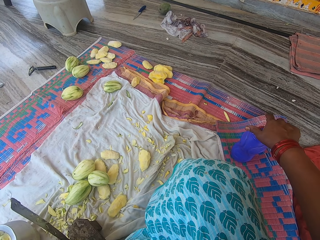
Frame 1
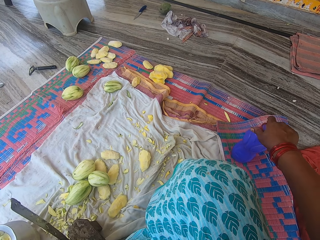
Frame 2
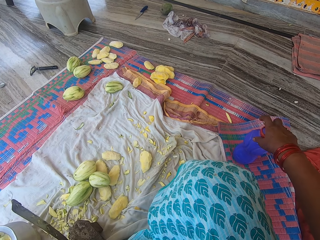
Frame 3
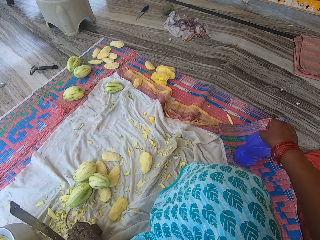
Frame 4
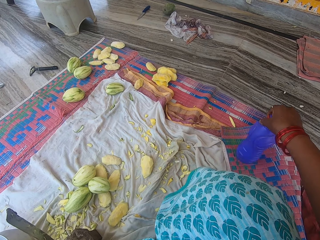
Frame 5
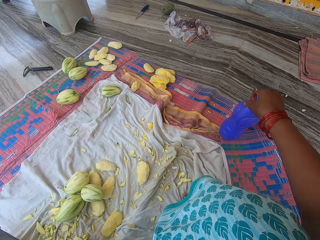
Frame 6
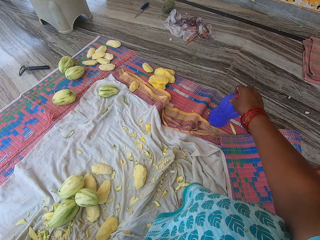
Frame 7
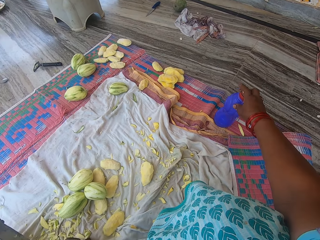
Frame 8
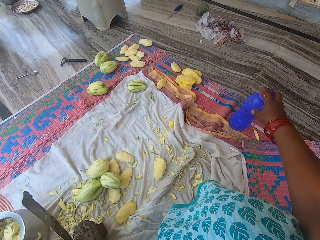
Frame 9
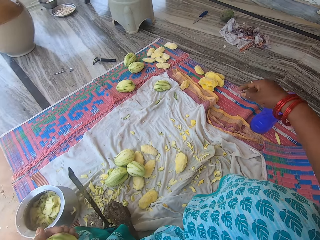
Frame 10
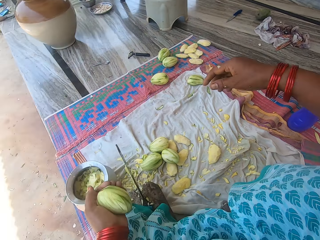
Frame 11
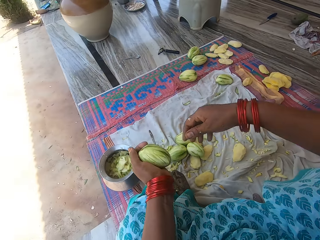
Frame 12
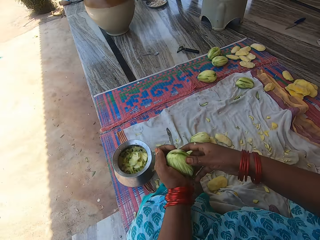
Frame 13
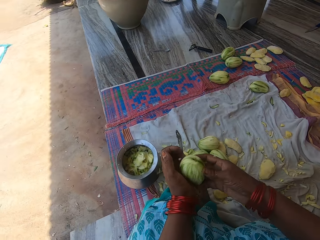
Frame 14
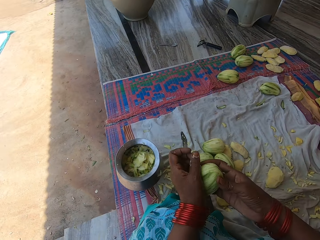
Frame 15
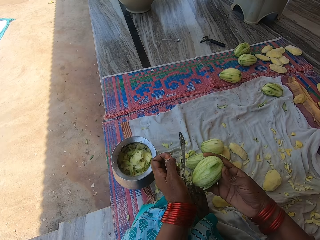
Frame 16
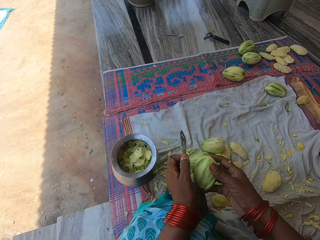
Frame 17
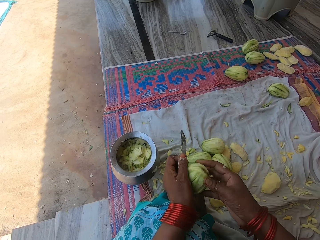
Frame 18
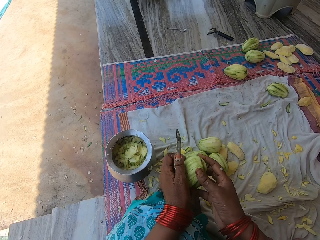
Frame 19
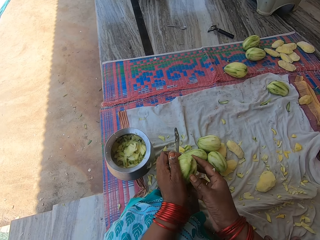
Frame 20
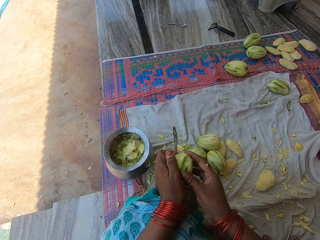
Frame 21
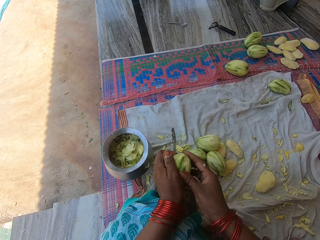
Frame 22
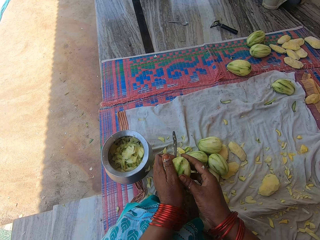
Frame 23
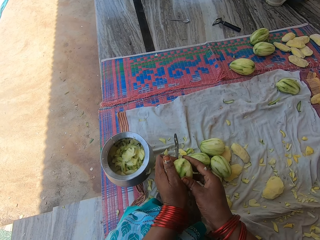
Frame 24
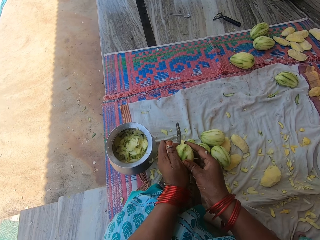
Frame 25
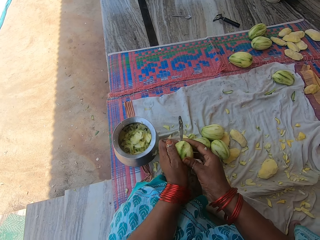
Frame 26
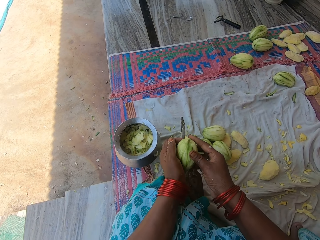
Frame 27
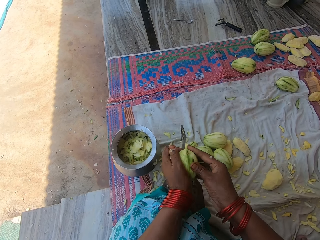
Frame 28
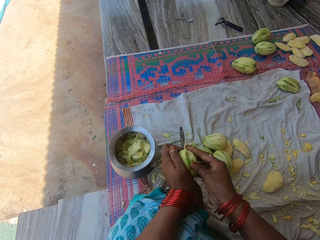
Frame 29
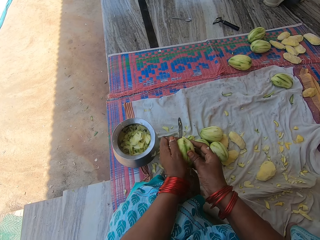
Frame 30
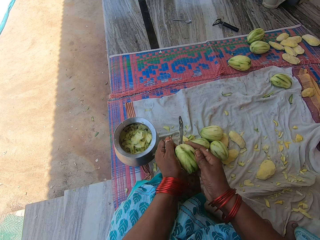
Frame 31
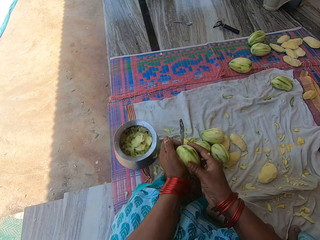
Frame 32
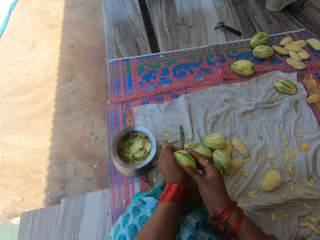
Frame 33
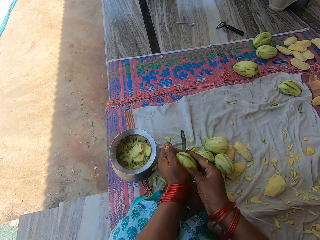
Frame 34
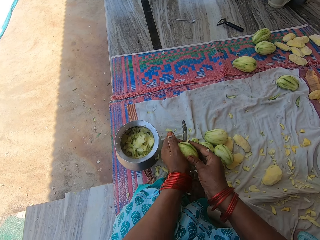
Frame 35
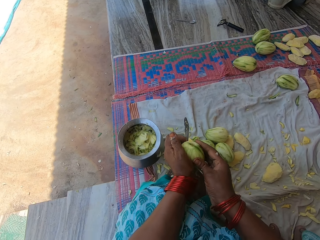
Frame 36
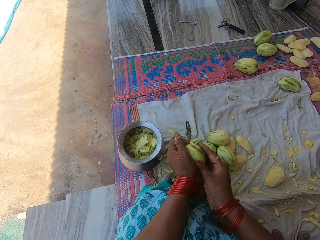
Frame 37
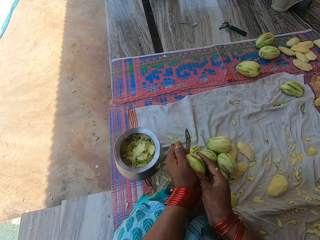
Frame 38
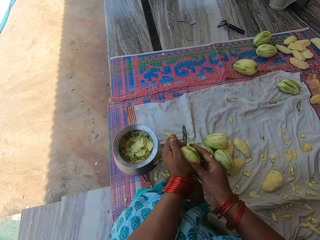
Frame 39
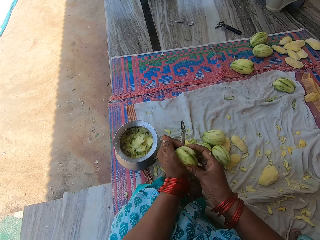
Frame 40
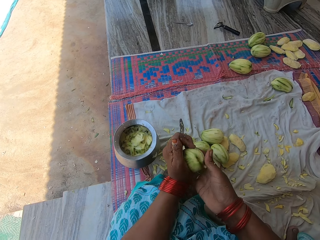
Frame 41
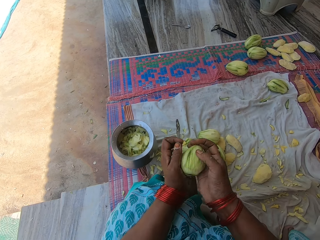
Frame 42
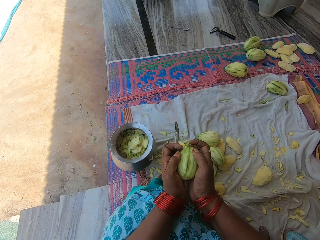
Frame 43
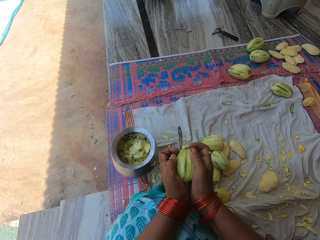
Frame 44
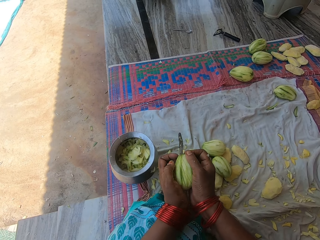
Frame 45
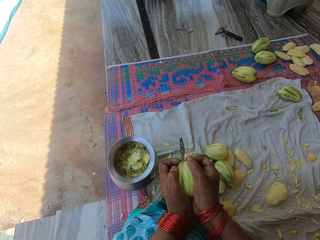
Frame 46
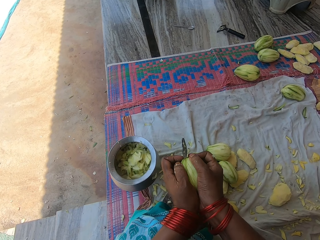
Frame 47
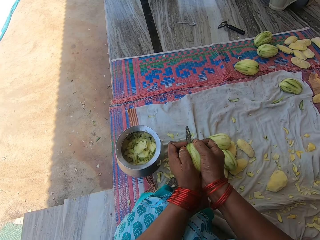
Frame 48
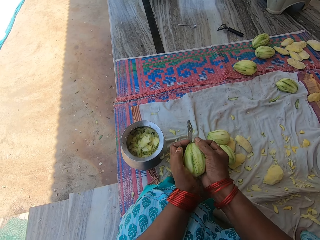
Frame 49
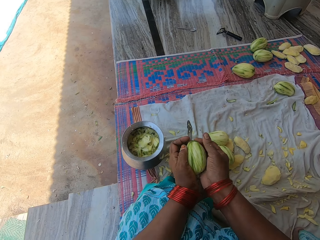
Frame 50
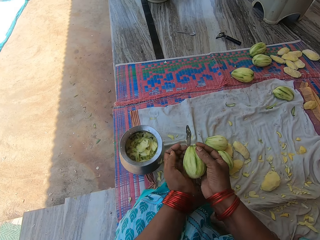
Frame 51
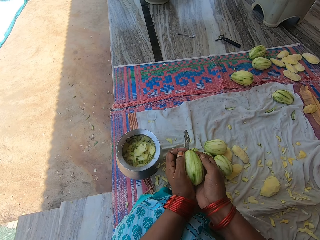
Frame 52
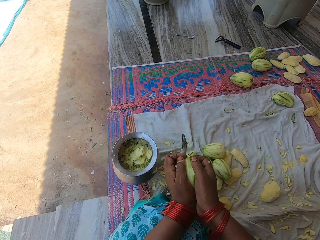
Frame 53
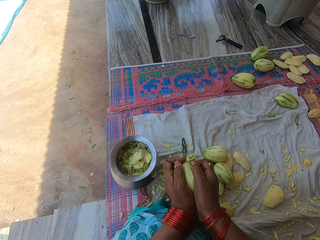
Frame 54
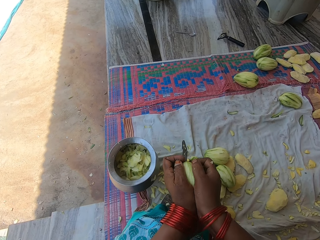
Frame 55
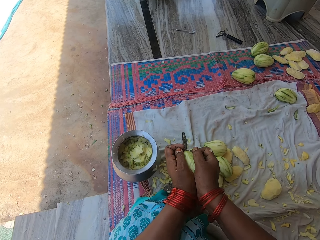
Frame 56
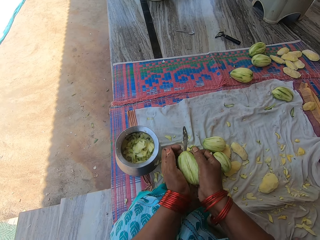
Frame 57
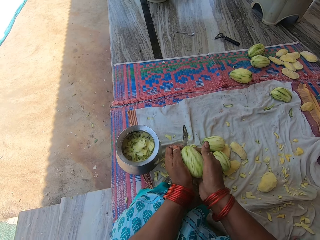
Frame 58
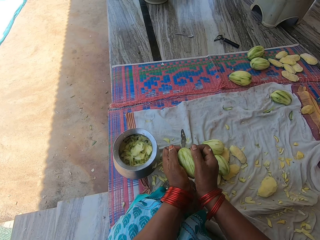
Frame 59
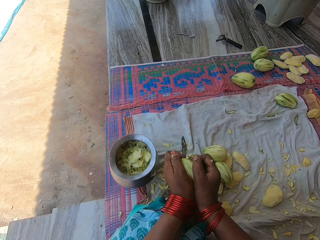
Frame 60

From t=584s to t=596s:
The camera wearer talks to a woman. They pick up the water bottle on the mat. They place the bottle on the mat. They press the mango on the knife on the knife stand. They hold the mango with both hands. They cut the mango.

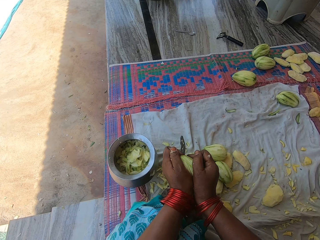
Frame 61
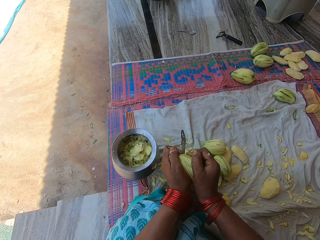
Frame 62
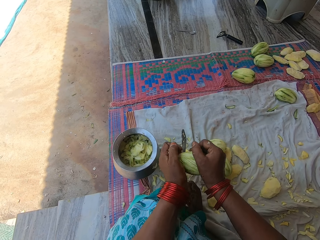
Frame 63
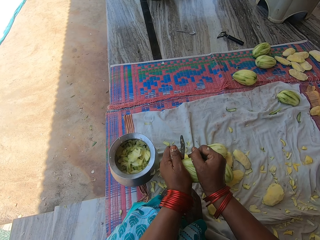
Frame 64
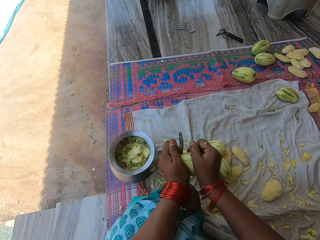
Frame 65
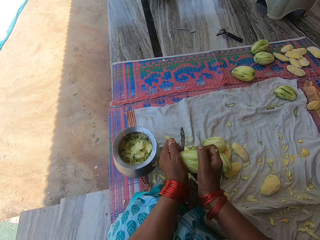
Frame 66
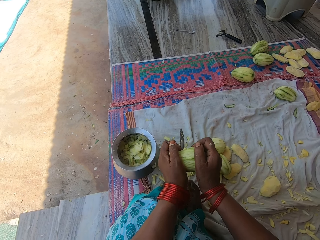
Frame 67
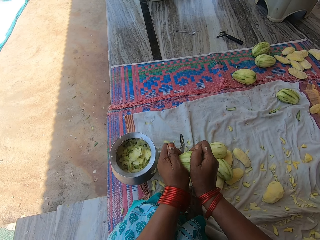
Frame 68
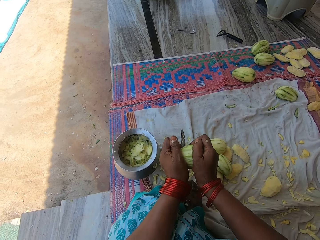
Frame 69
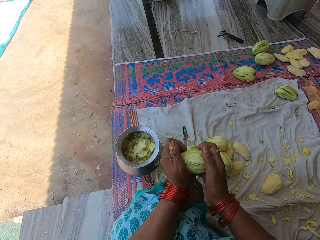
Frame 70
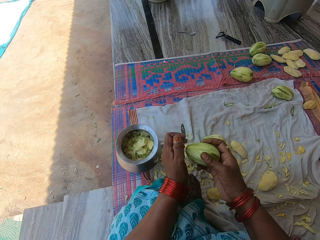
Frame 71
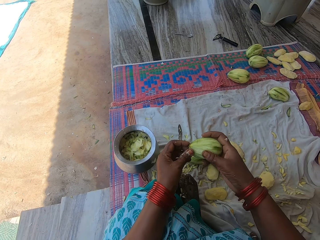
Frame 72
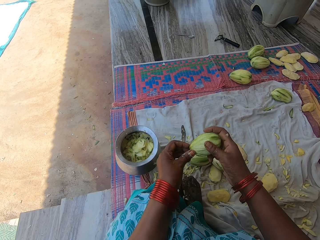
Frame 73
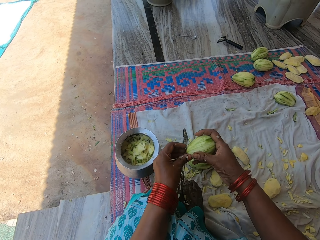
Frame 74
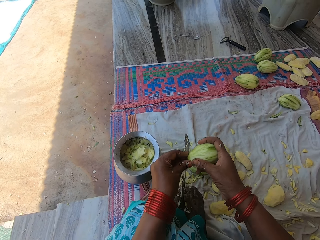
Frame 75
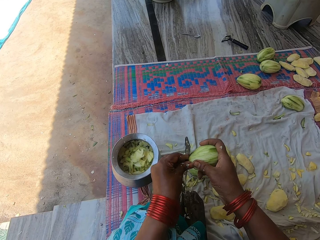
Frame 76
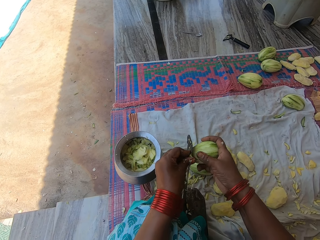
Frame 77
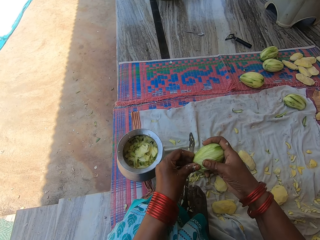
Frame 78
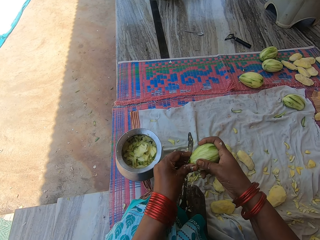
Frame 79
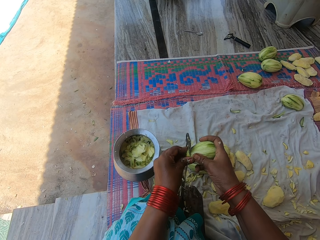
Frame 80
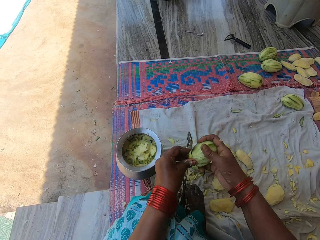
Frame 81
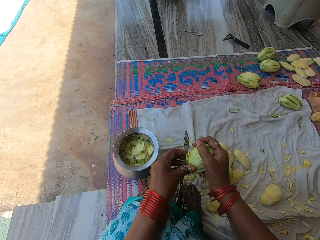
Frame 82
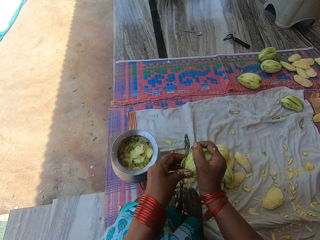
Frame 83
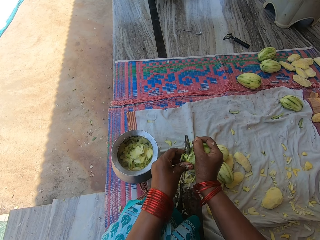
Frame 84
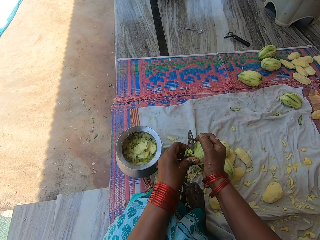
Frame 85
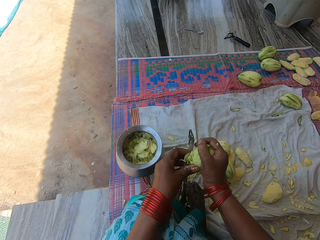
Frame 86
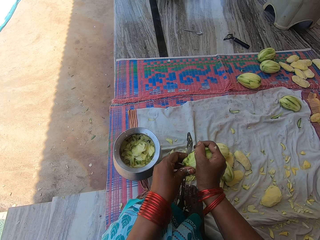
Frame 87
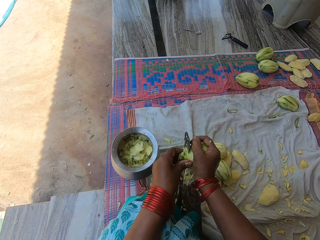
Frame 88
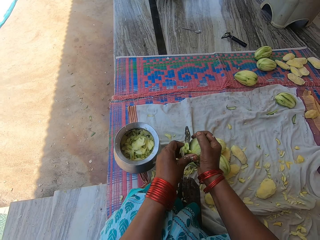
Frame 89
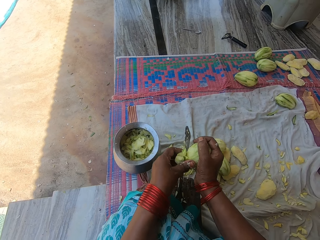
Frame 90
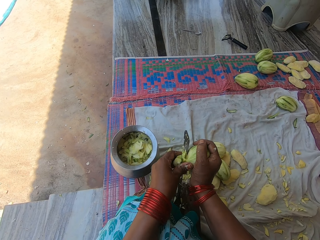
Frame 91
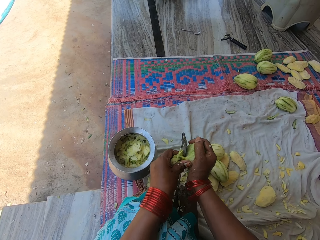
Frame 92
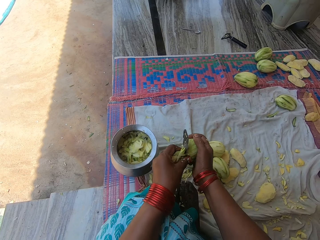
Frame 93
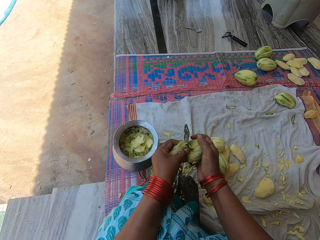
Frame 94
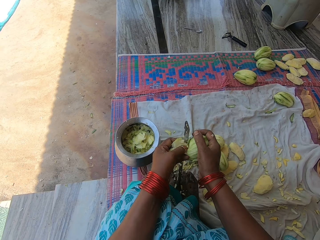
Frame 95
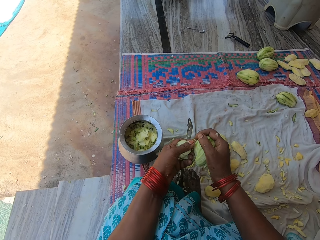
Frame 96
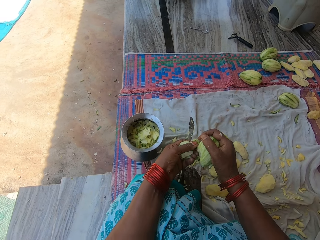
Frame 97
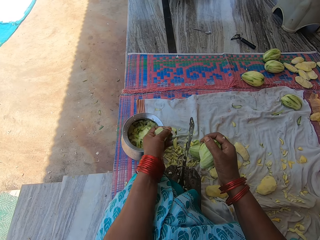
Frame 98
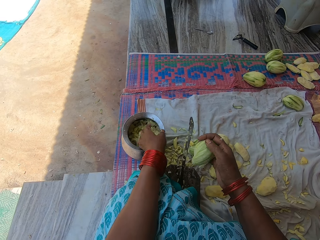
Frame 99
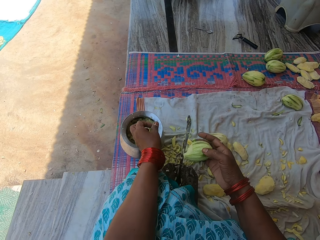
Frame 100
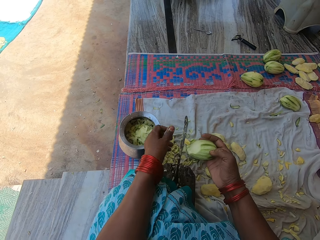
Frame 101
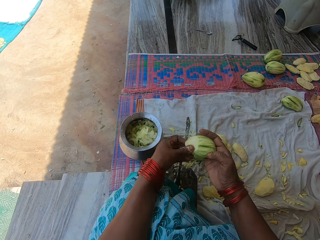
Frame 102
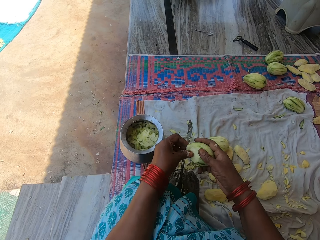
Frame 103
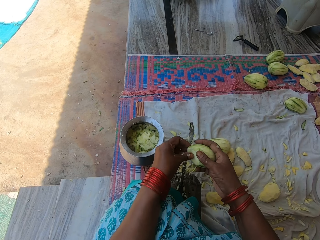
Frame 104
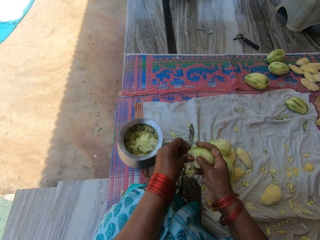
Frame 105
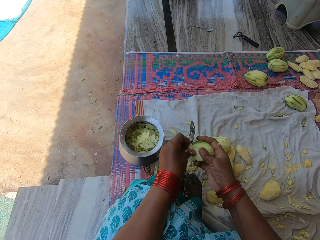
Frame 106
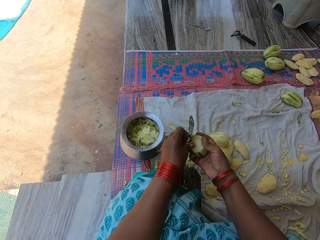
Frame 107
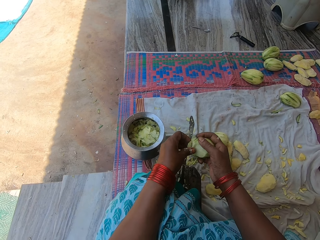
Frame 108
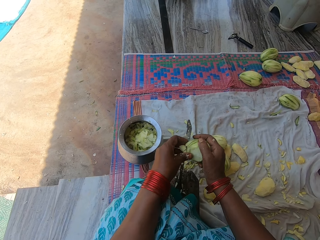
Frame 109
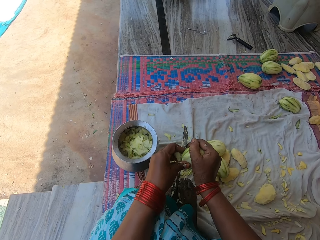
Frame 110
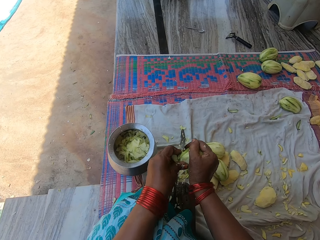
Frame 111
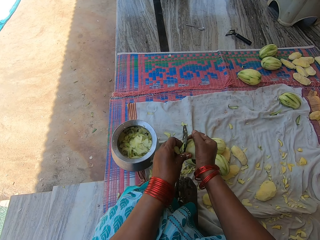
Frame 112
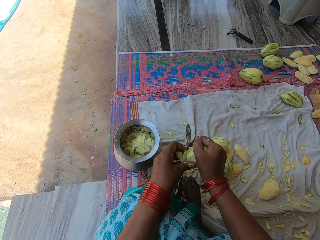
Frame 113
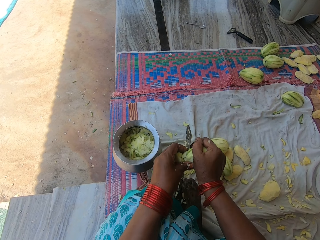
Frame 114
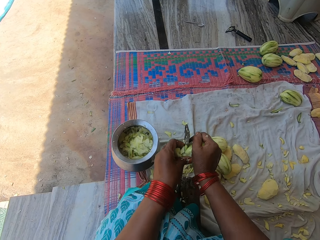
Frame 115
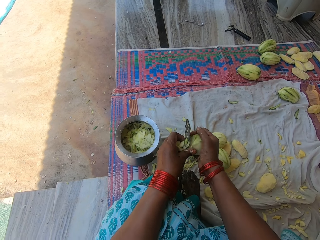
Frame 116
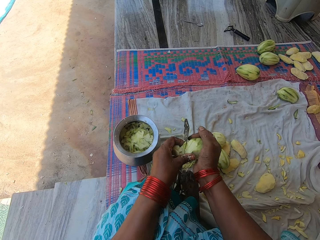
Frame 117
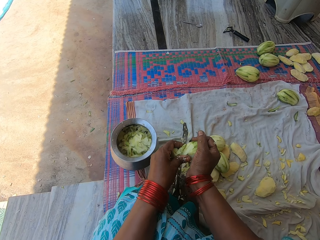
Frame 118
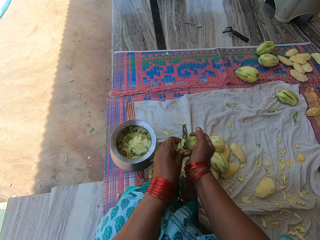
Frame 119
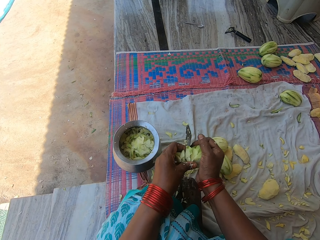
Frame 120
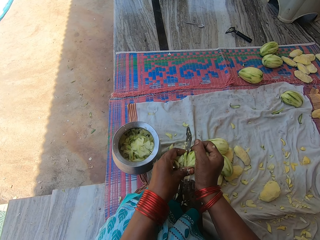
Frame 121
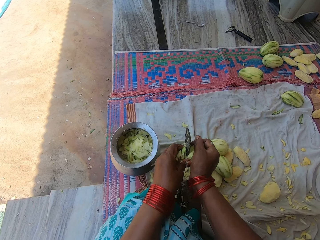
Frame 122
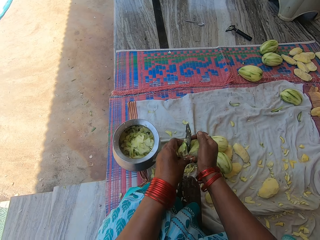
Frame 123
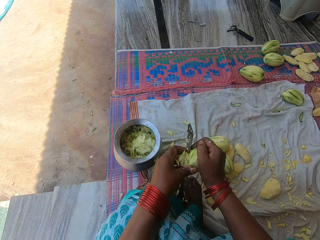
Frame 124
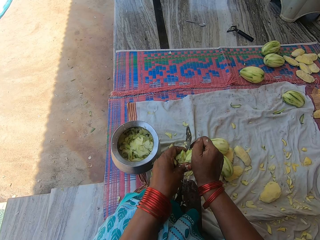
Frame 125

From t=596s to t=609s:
The camera wearer chops the mango with the knife on the knife stand. They pour the chopped mangoes in the pot. They throw the pieces of mango in the bowl. They chop the mango with the knife on the knife stand.
